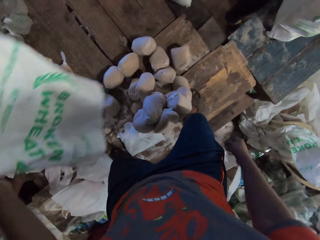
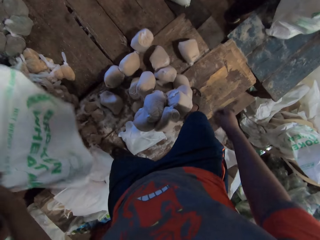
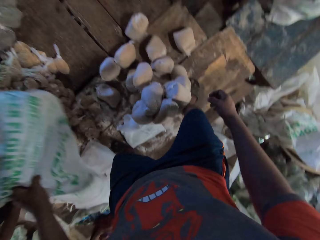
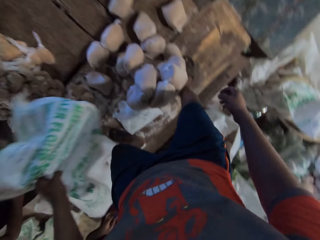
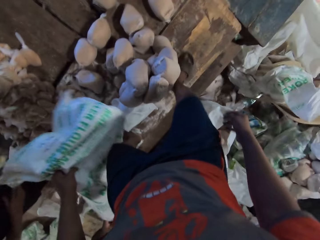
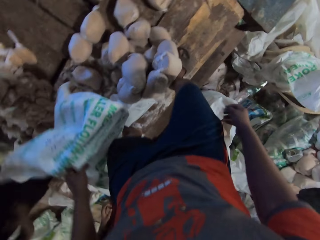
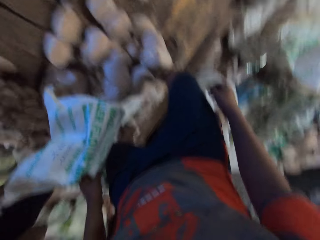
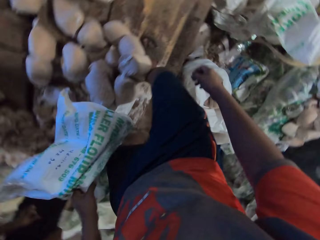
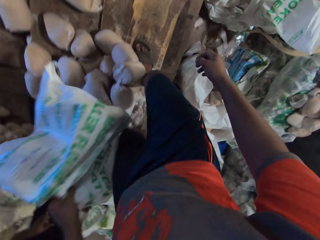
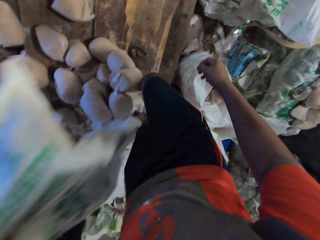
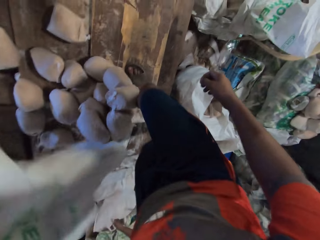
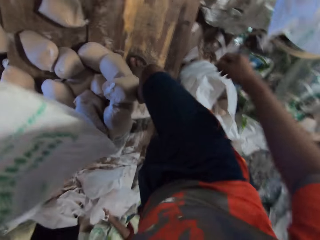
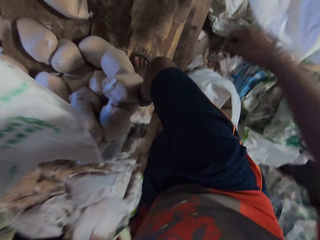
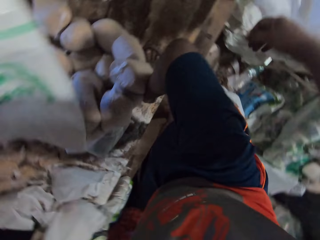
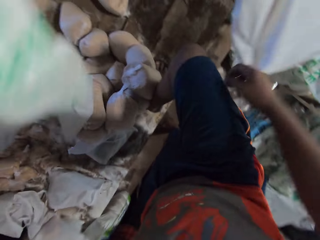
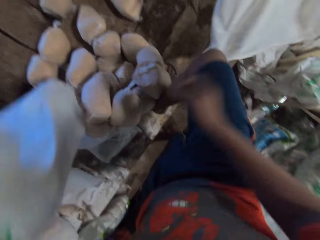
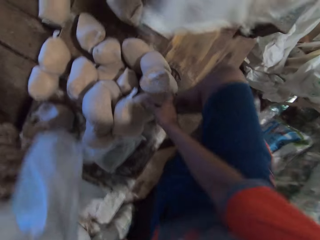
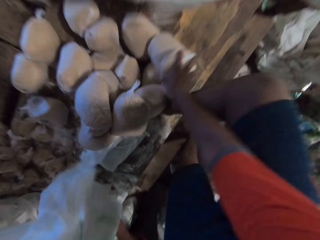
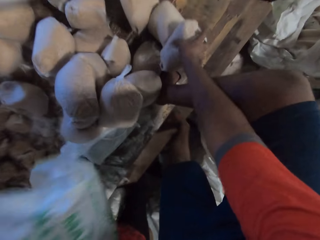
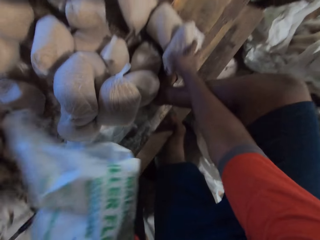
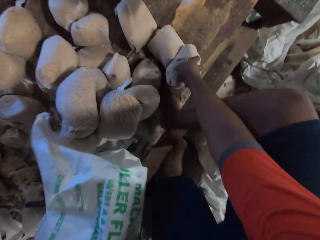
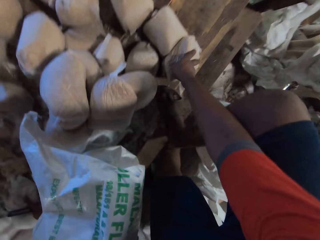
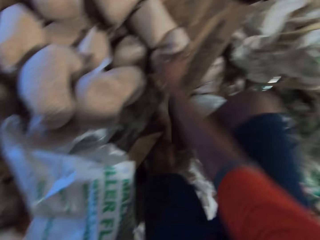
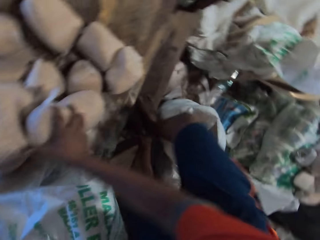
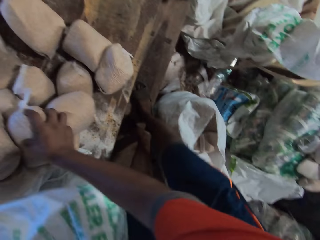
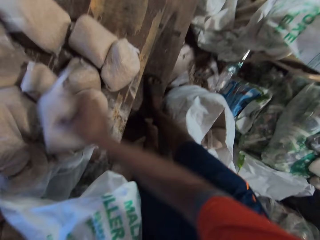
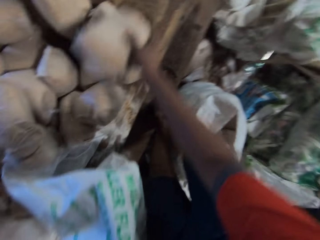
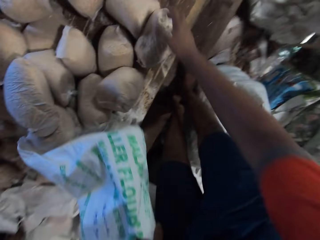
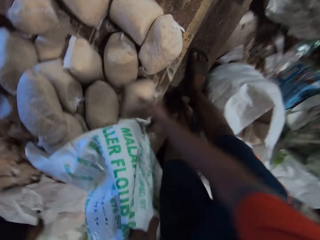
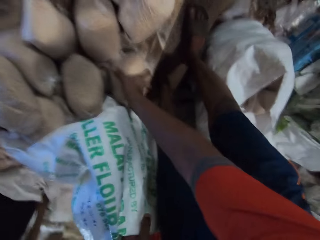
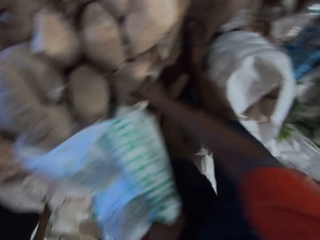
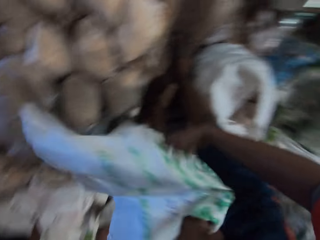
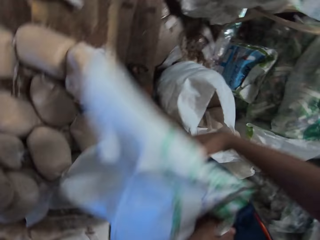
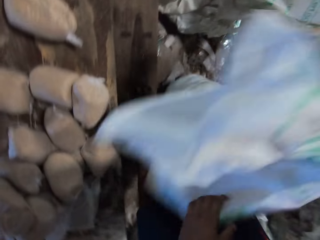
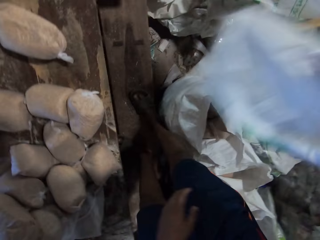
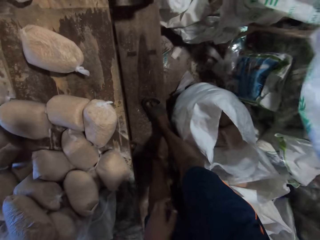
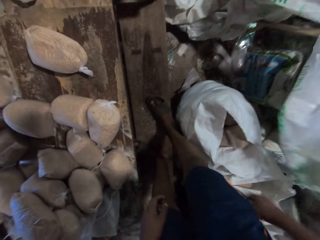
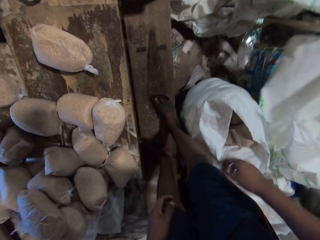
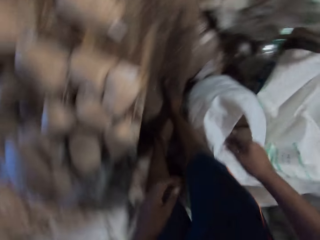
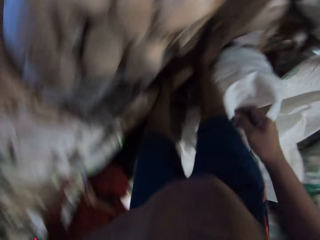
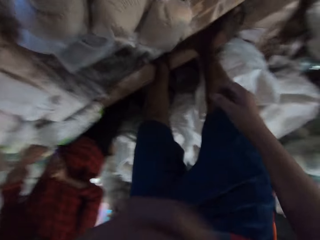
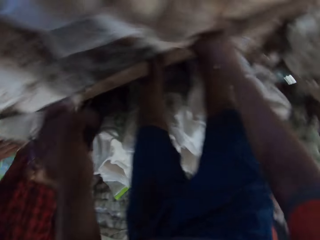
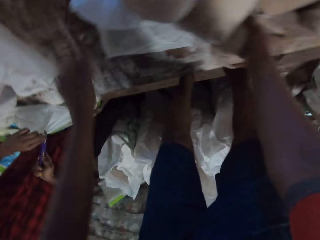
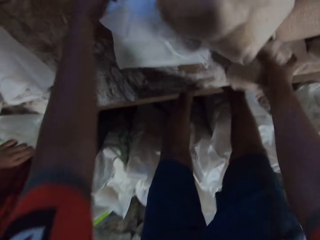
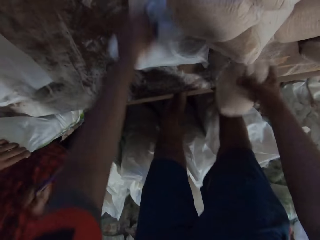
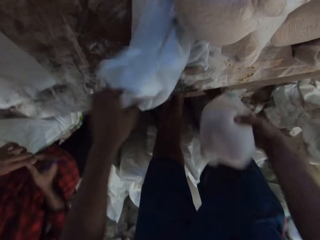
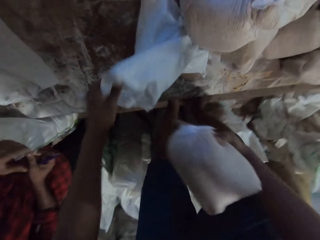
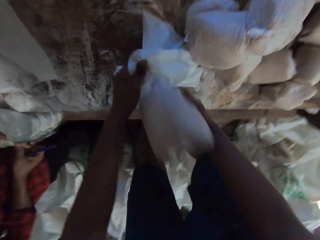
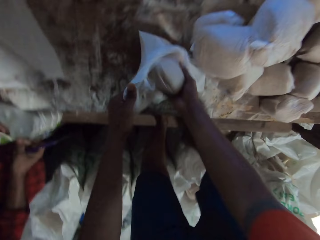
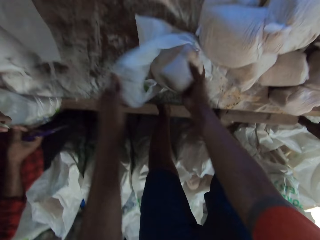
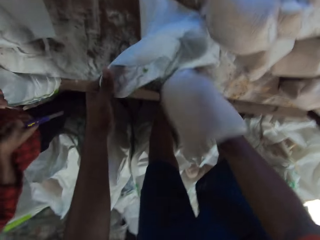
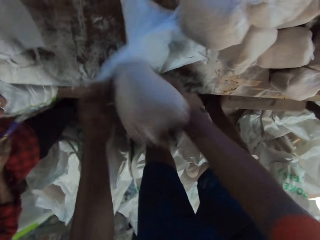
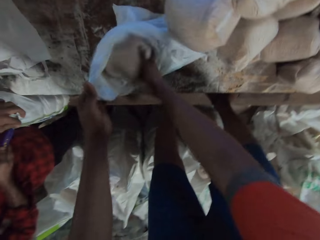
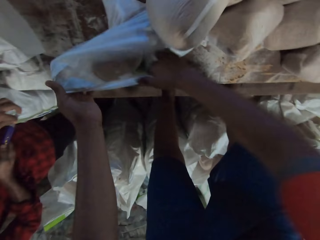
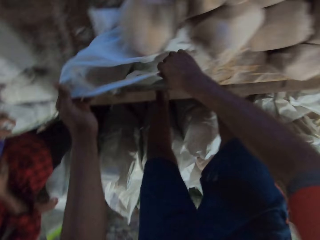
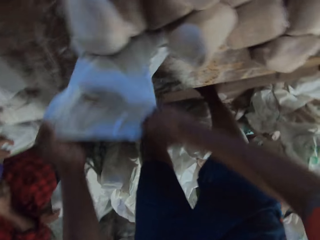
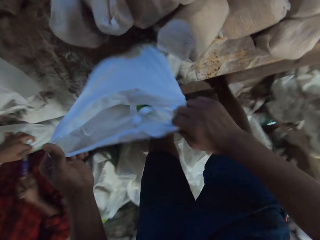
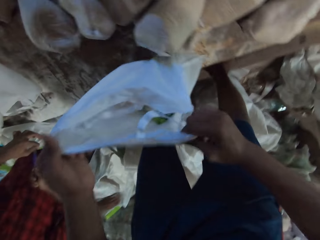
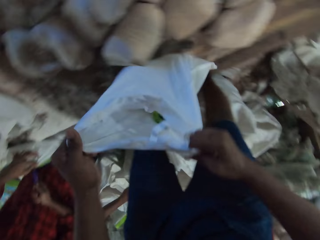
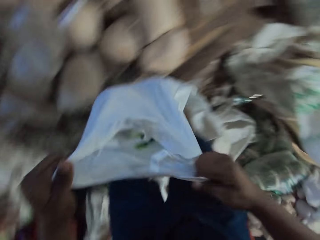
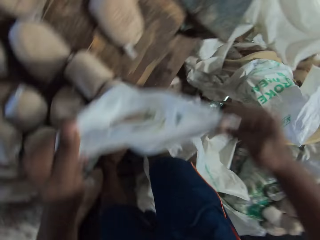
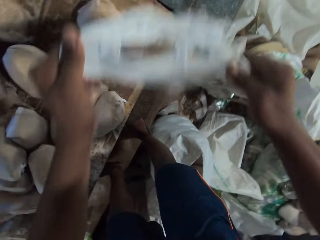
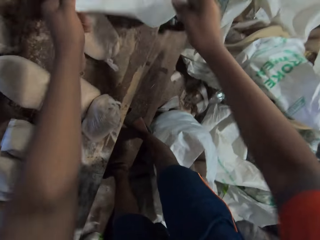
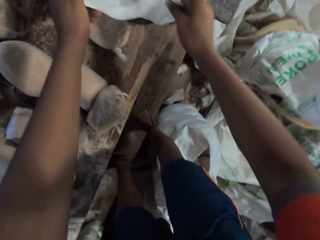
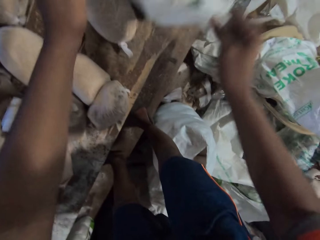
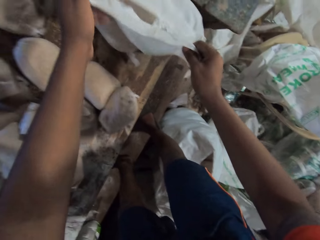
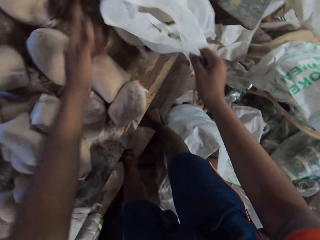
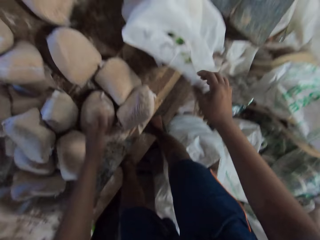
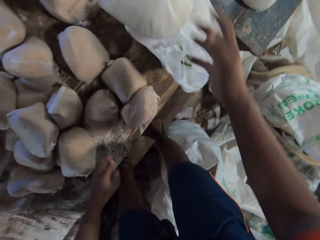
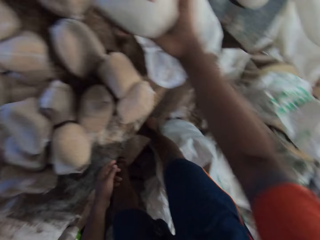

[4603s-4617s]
The camera wearer holds a wrap of wheat with his right hand. He picks the wrap of wheat from the table with his right hand. He drops the wrap of wheat on the table with his right hand. He holds the wrap of wheat on the table with his right hand. He throws the sack aside. He folds the sack with both hands. He drops the sack on the floor with his right hand. He touches his face with his left hand. He picks the wrap of wheat from the table with his right hand. He picks a bag pack. He opens a plastic bag on the table with his left hand. He puts the wrap of wheat in the plastic bag with his right hand. He picks the plastic bag from the table with both hands. He moves the bag pack. He drops the plastic bag on the table with both hands.

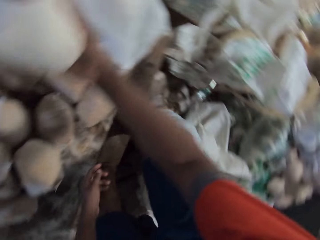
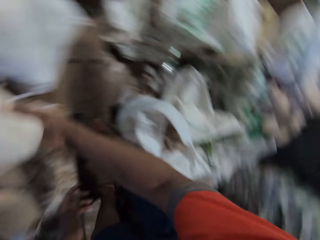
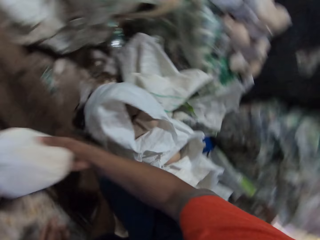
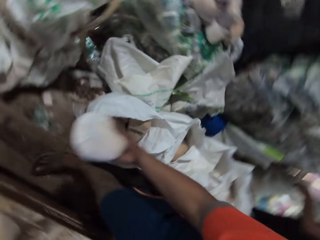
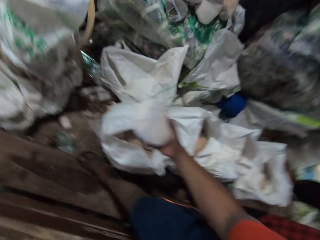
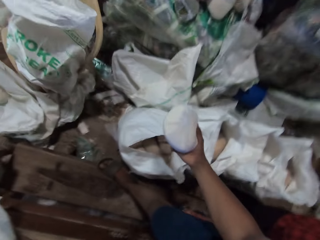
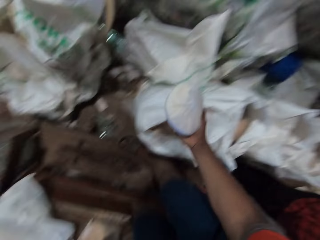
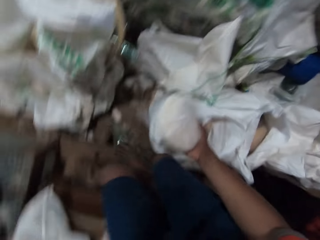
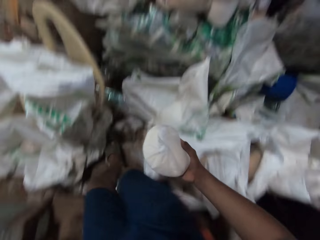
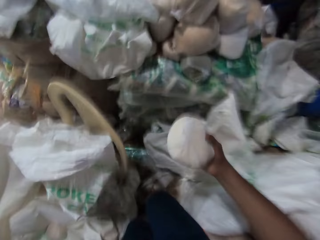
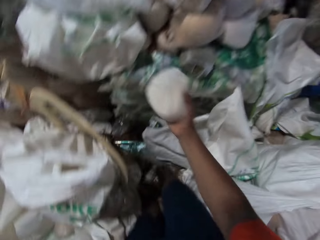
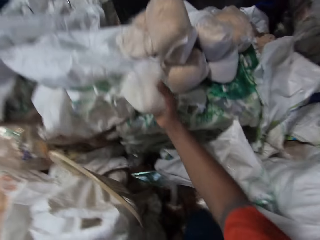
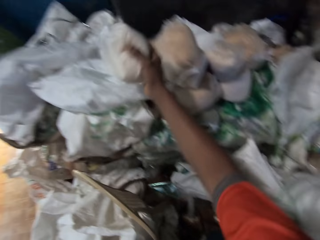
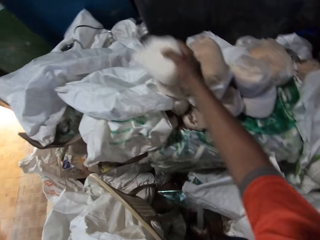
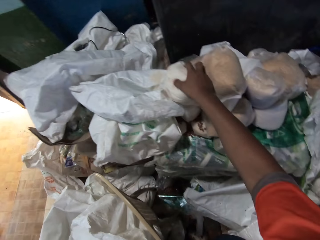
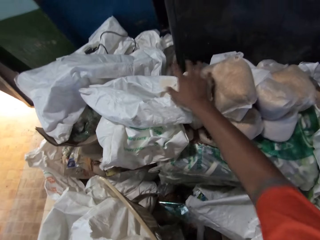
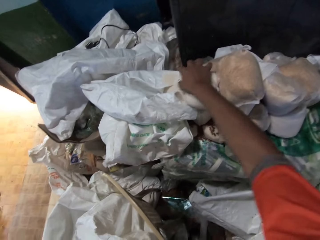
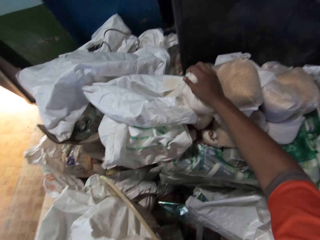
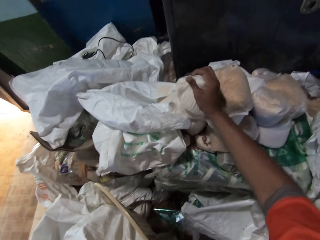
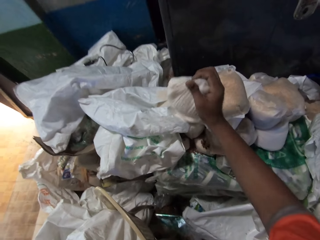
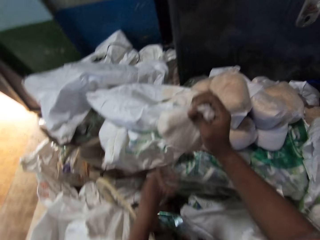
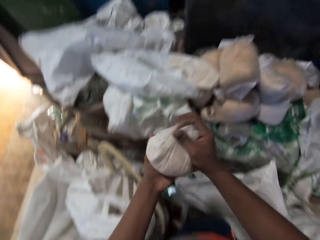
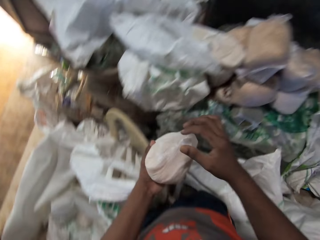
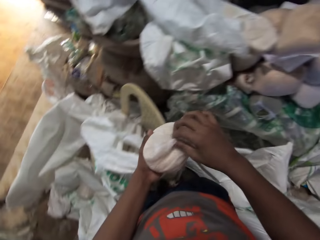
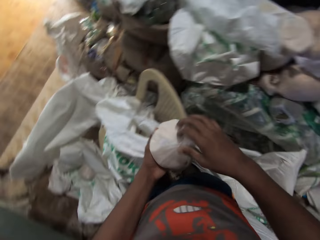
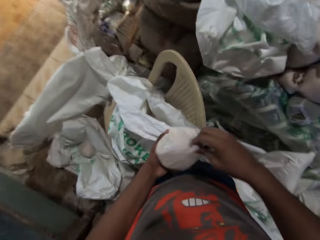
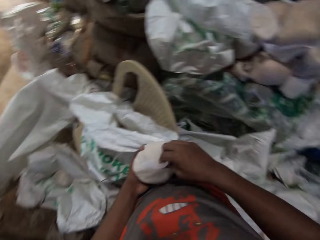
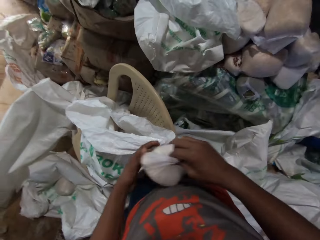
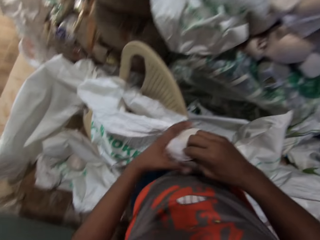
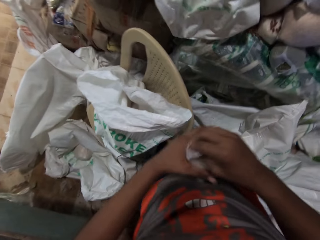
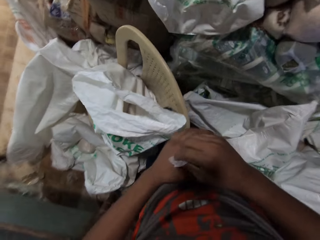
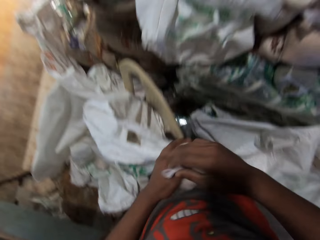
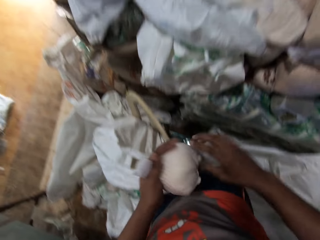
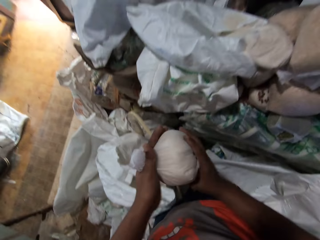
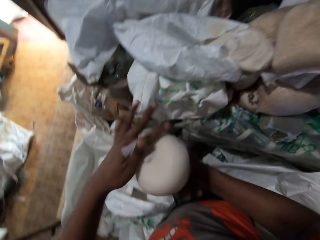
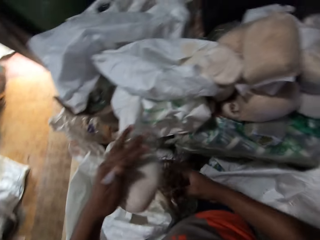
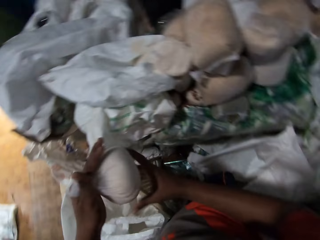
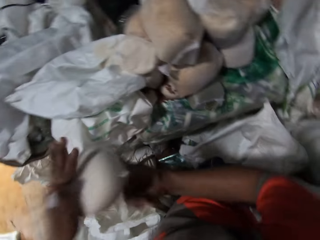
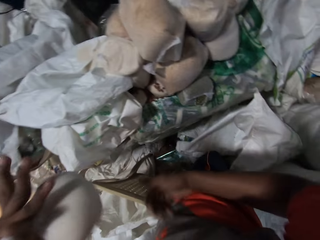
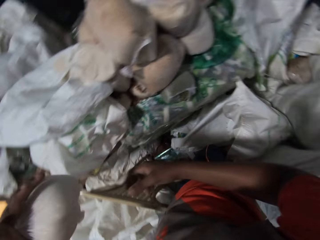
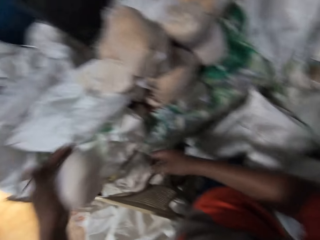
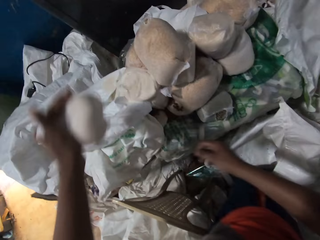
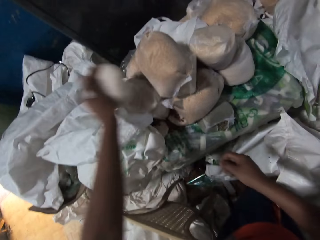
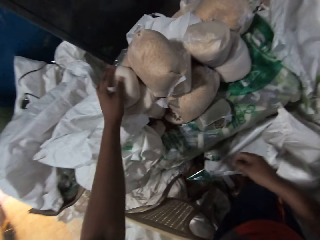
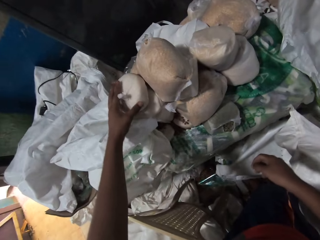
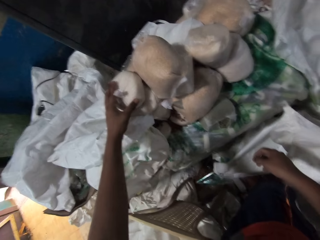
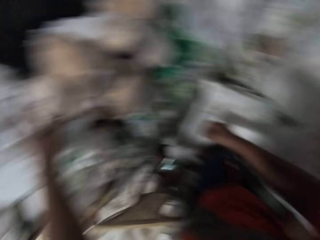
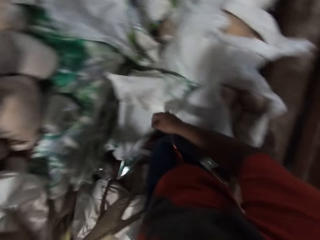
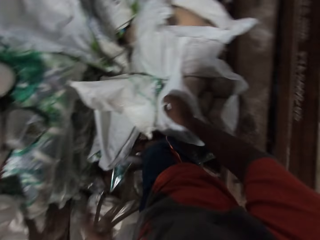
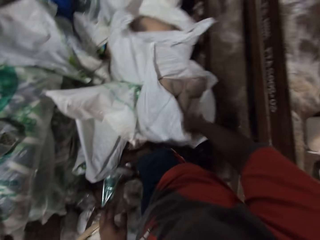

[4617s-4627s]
The camera wearer takes a wrap of flour from a man. He drops the wrap of flour on a sack with his right hand. He picks the wrap of flour from the sack with his right hand. He places the wrap of flour in his left hand with his right hand. He adjusts the wrap of flour in his left hand with his right hand. He turns the wrap of flour in his left hand with his right hand. He drops the wrap of flour on the sack with his left hand.
